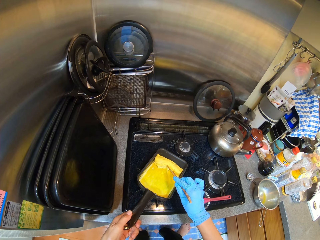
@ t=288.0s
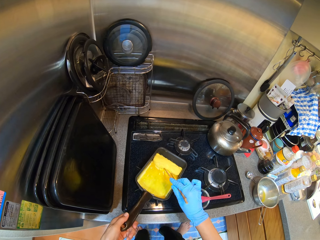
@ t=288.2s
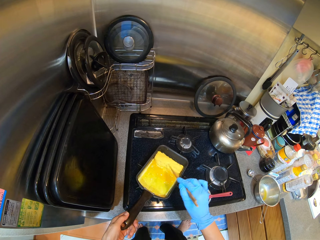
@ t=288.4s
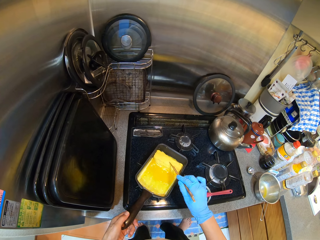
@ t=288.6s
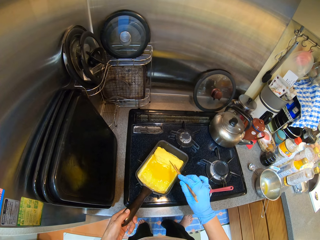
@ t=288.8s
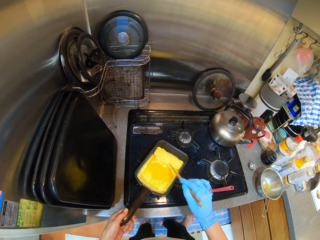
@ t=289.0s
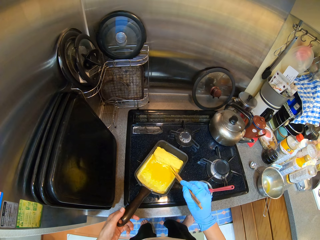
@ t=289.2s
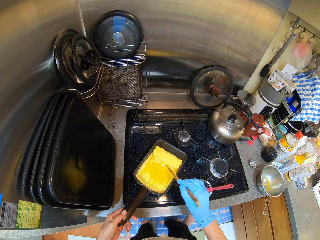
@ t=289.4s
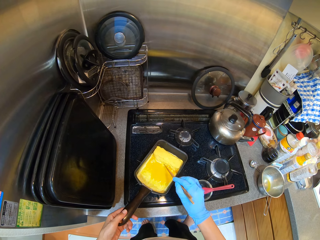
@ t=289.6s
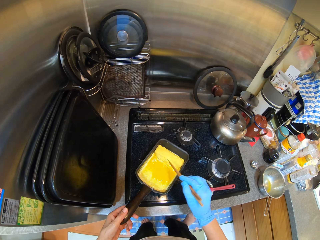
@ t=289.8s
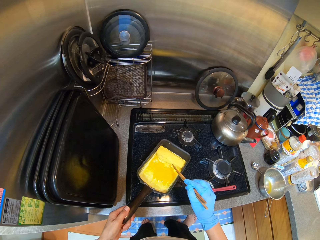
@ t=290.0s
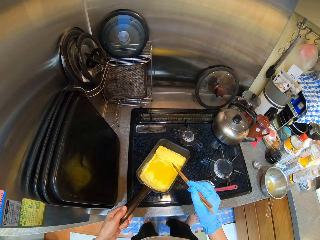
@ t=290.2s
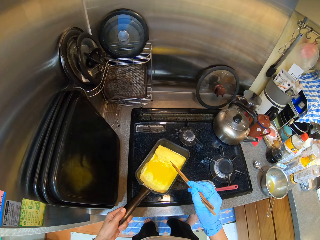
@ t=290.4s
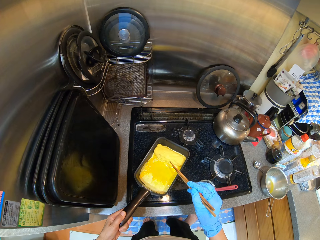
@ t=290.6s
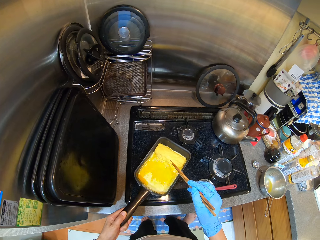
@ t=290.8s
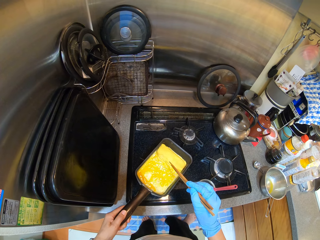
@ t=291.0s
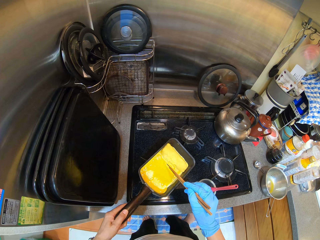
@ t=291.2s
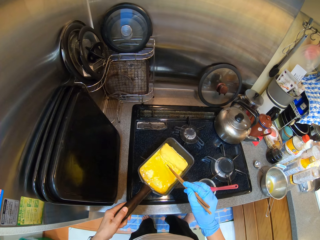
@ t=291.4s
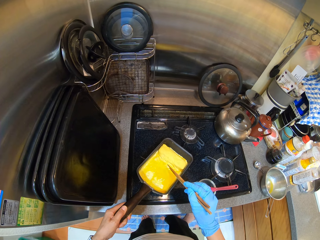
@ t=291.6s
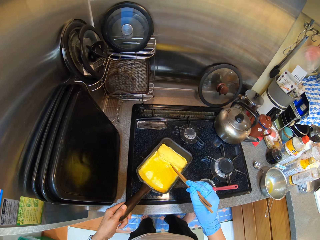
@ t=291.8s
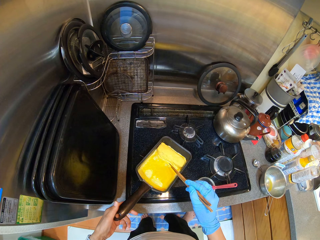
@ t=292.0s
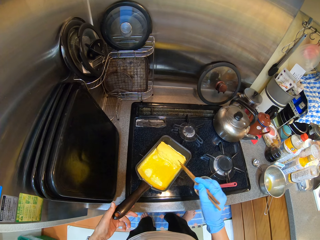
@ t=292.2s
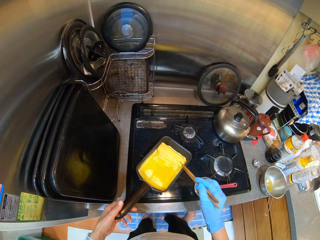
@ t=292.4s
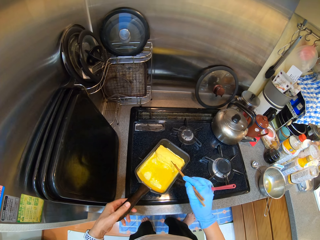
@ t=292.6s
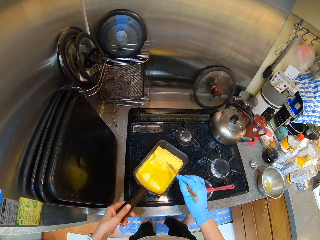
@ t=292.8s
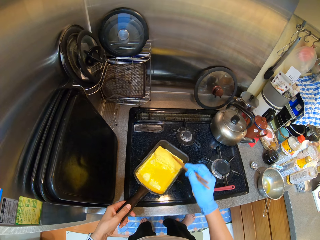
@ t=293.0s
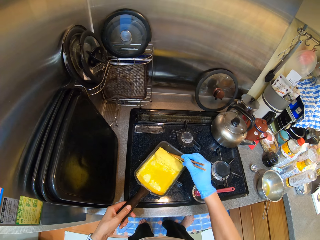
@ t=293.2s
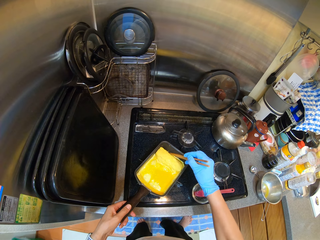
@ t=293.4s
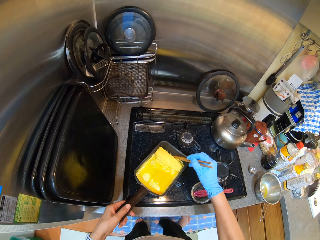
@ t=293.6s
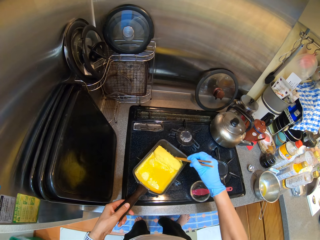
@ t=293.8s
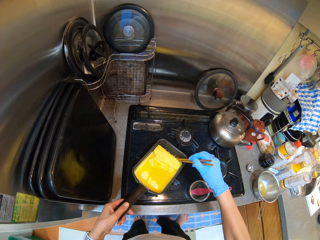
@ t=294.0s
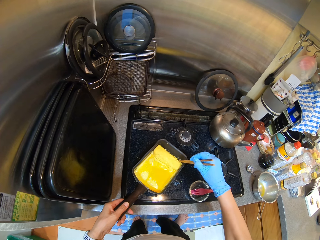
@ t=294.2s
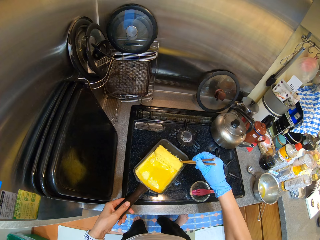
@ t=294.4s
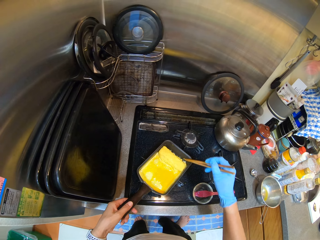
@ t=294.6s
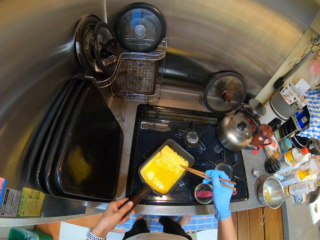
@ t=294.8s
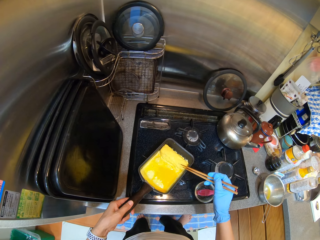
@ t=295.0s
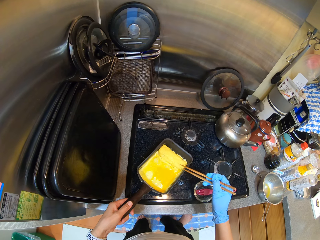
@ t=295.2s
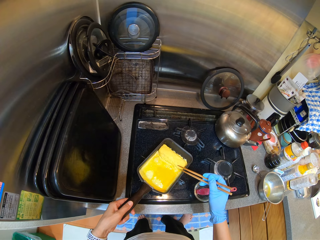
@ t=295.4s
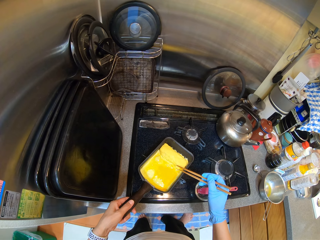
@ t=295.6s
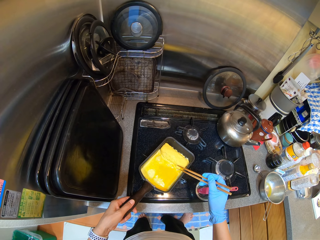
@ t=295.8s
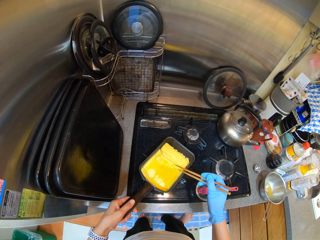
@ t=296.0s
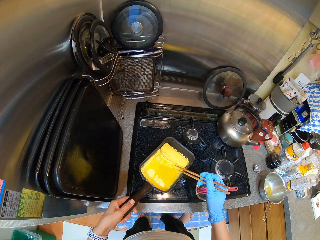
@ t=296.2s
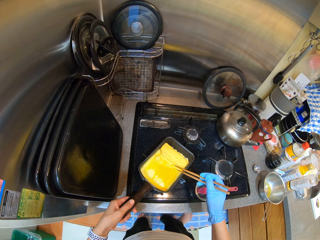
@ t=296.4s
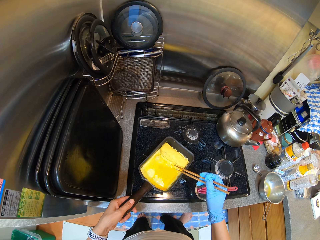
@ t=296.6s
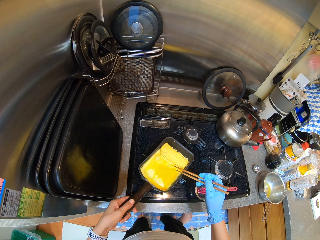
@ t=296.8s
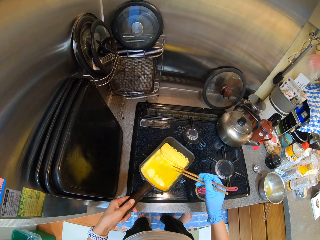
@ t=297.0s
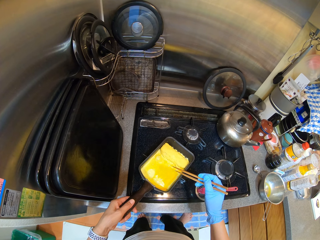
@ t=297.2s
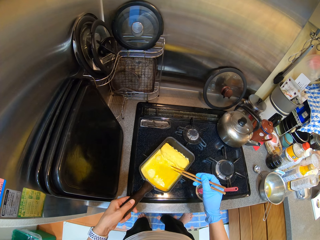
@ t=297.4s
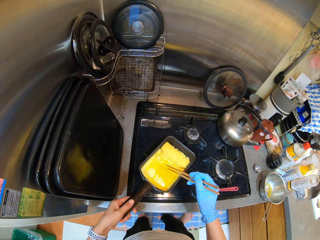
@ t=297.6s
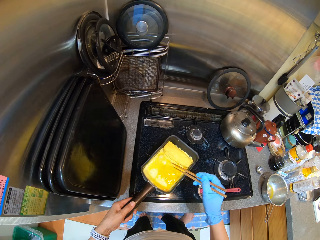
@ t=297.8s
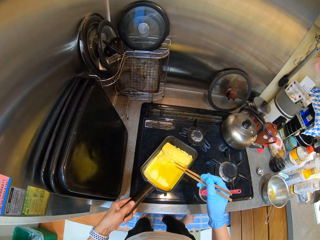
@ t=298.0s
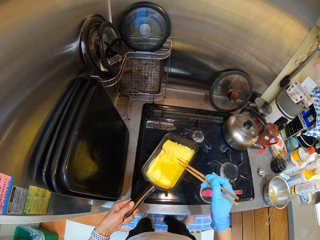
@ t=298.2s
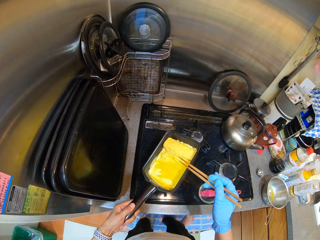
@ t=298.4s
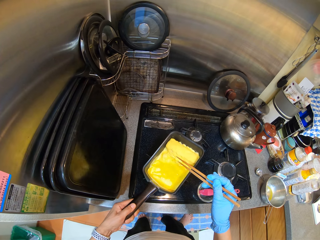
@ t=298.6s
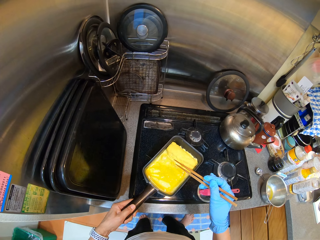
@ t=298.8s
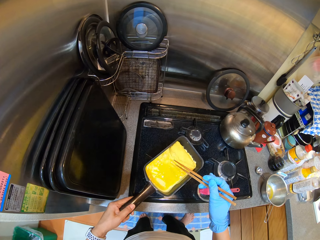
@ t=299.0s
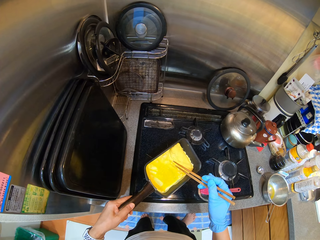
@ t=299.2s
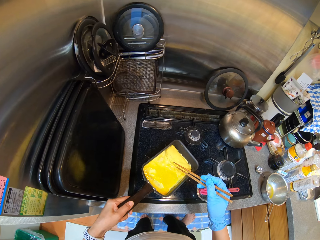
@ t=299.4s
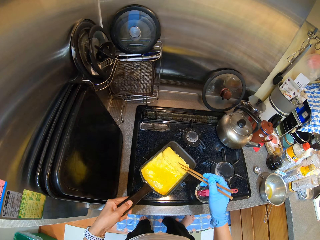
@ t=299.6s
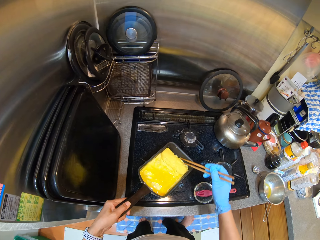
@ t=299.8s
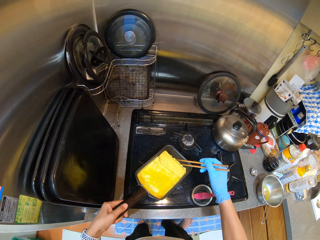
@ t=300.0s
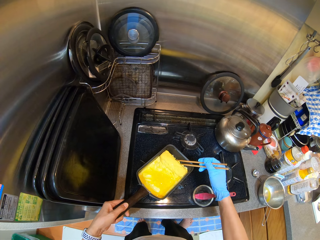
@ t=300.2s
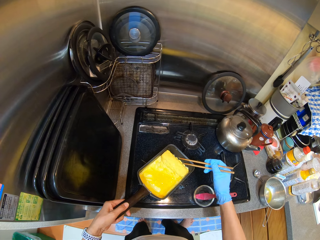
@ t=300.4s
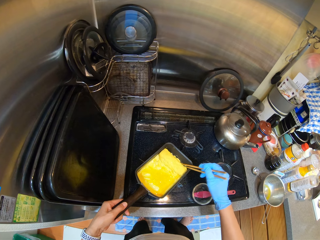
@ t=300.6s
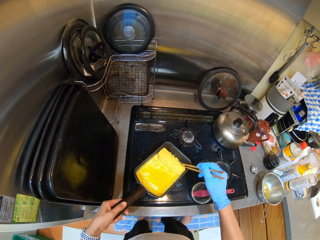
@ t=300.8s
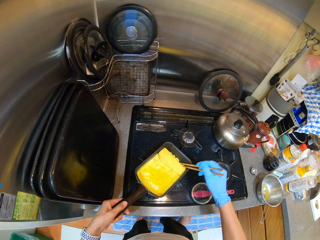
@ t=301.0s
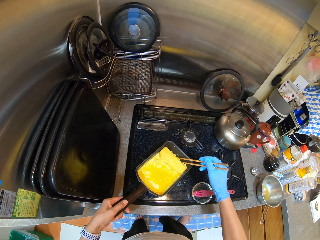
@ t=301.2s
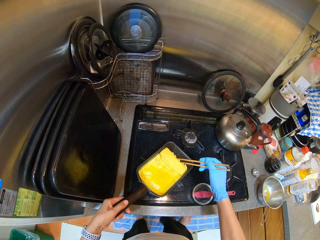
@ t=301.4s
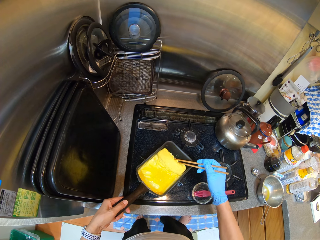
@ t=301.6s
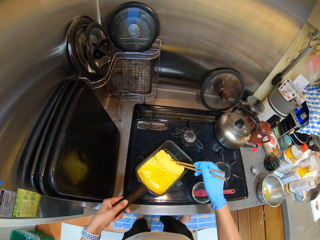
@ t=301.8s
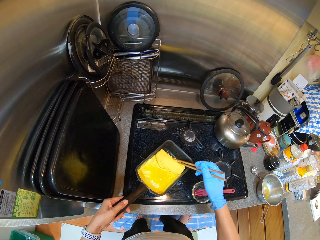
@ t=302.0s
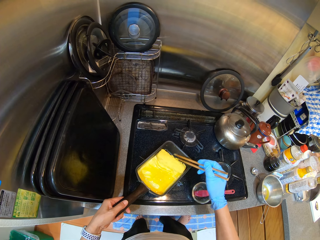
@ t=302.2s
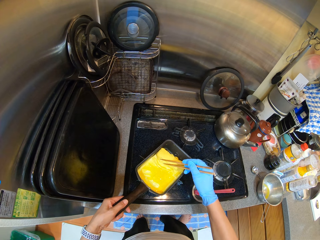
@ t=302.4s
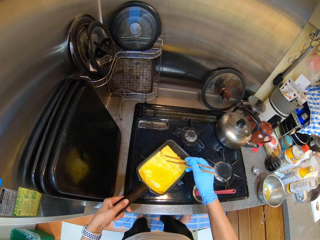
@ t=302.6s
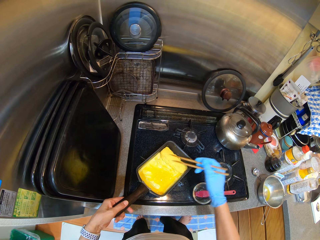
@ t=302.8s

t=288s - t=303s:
The camera wearer cooks. They stir the egg with a chopstick. They hold the pan. They hold chopsticks. They cook.

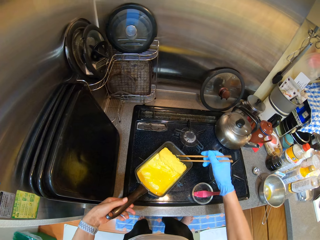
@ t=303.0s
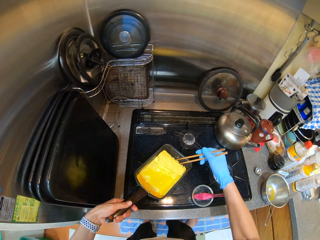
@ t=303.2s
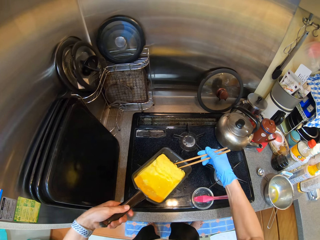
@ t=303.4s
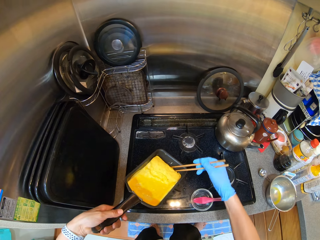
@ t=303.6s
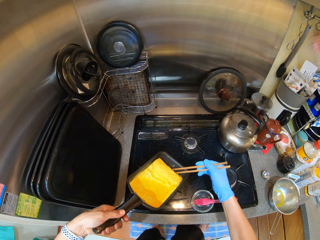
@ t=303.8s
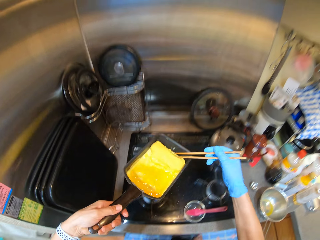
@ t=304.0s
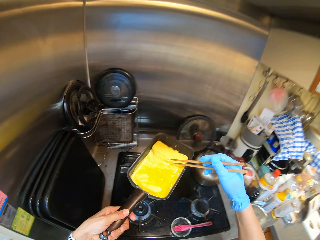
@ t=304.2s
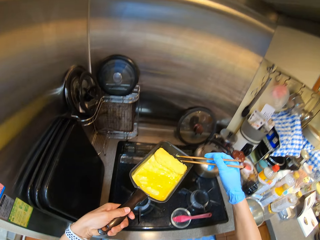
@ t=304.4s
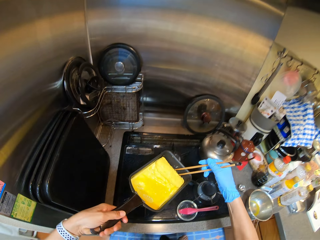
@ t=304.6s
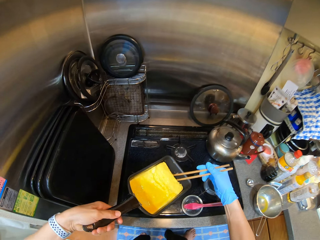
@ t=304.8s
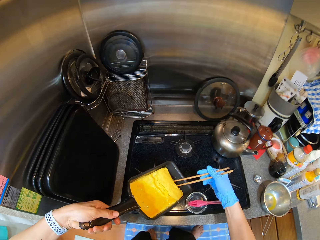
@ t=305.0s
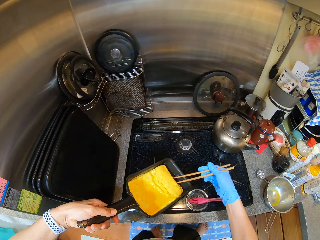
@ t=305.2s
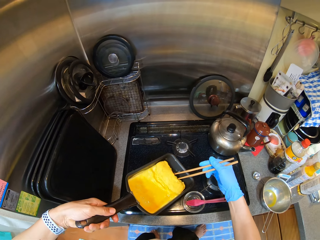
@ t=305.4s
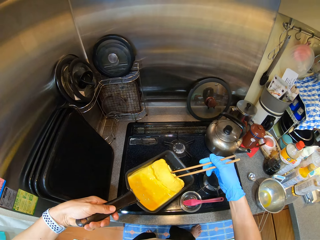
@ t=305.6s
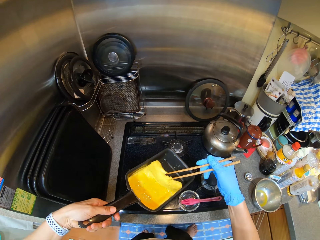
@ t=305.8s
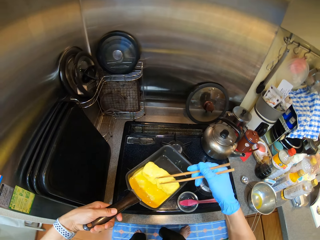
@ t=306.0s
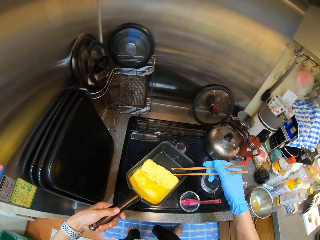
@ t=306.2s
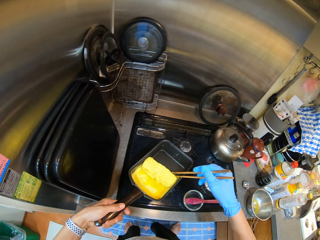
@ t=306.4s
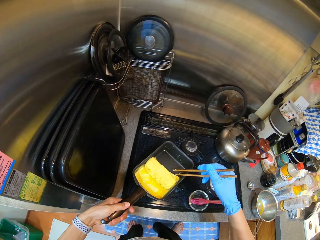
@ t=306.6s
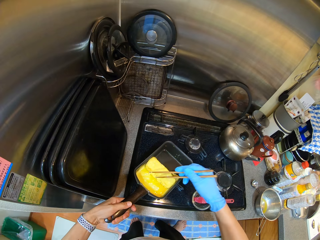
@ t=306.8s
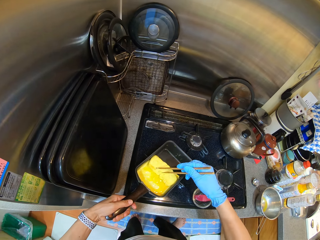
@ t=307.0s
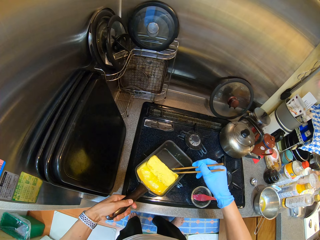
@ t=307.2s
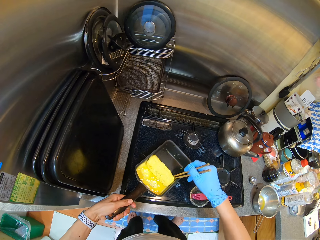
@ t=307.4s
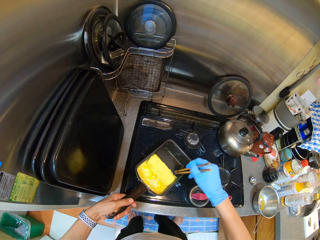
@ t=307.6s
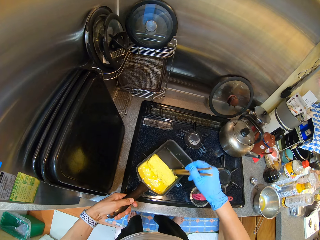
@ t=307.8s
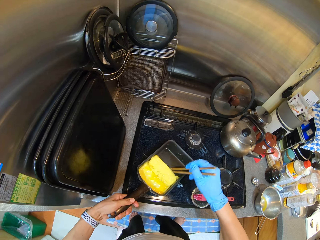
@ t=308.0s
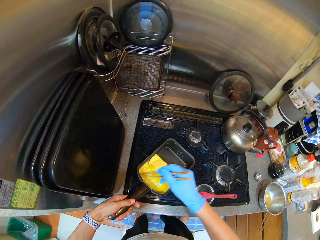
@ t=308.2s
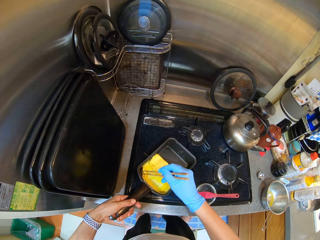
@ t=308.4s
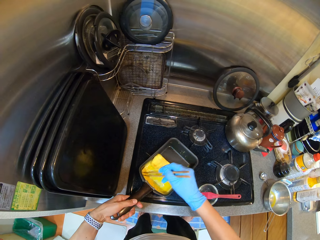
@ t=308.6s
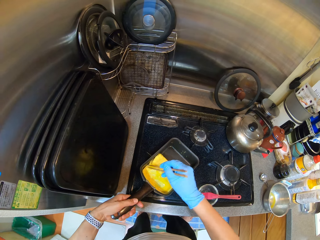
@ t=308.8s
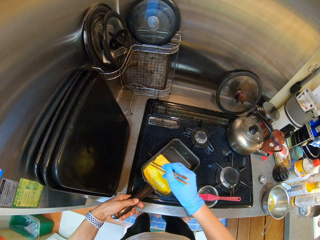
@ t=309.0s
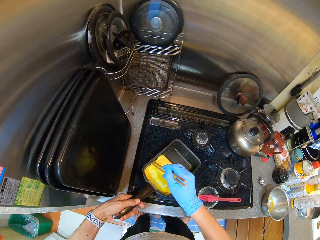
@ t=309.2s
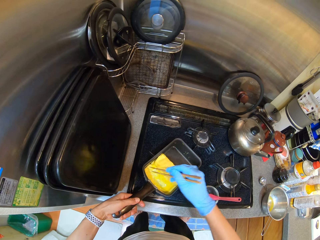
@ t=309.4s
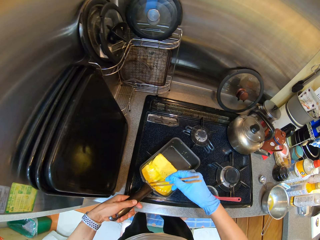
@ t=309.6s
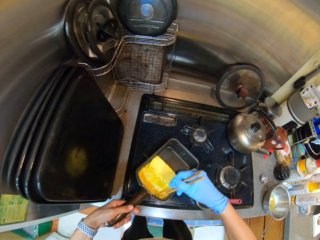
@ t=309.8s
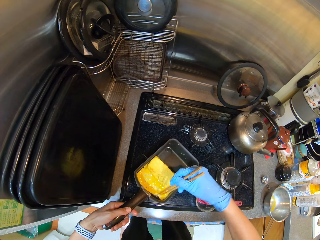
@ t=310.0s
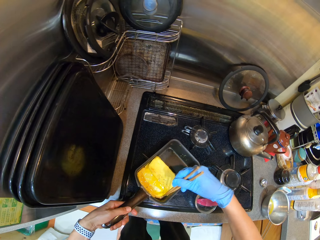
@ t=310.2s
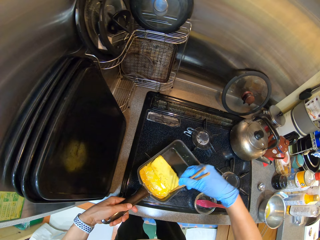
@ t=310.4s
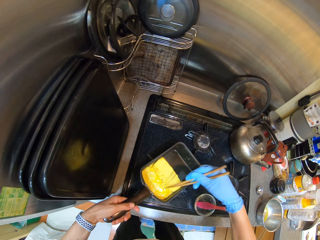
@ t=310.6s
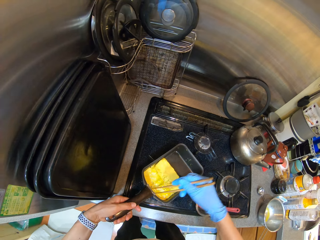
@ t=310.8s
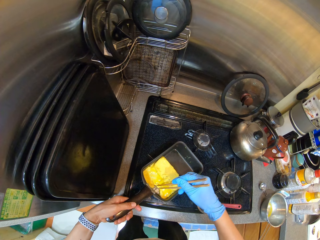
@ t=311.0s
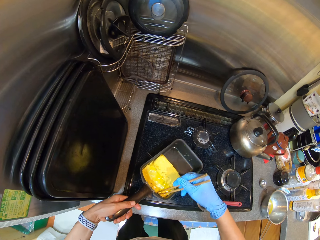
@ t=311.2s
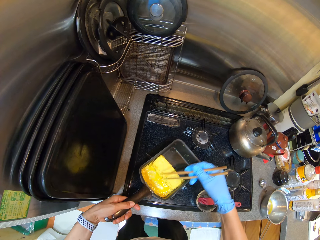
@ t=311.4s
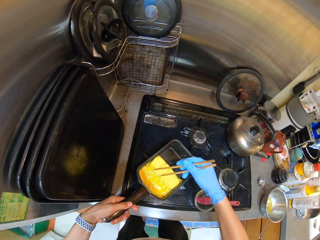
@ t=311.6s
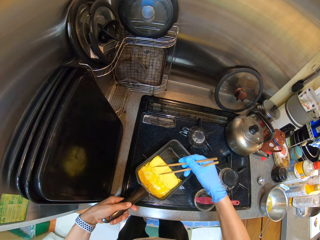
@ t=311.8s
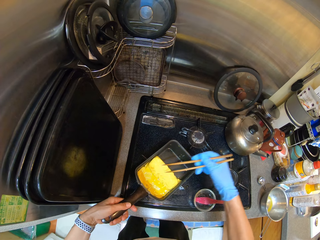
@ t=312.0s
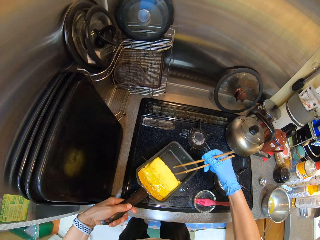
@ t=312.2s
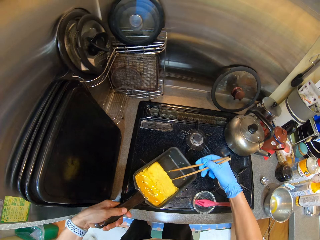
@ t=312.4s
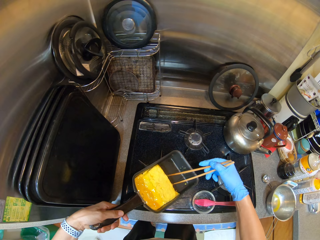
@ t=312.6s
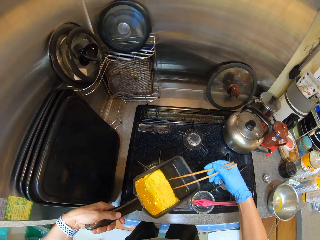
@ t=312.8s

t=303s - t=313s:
The camera wearer rolls the egg with a chopstick.
